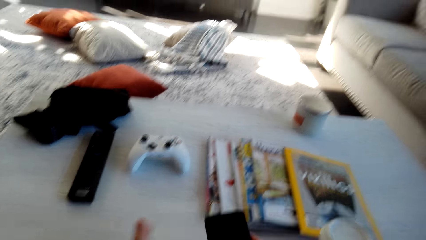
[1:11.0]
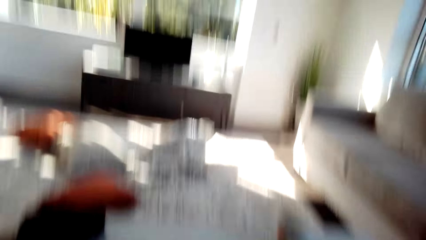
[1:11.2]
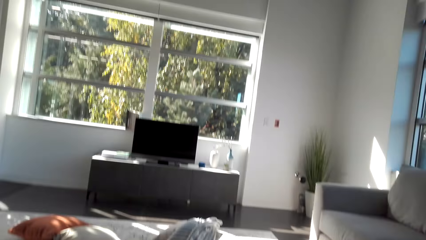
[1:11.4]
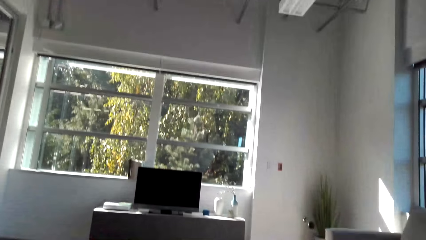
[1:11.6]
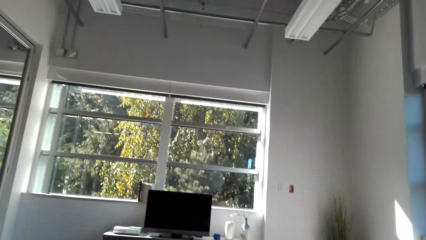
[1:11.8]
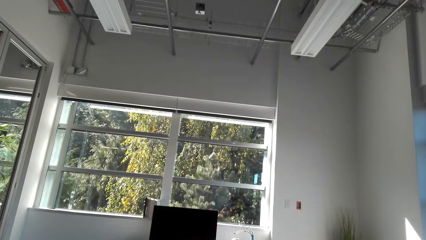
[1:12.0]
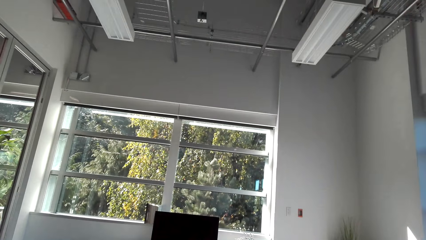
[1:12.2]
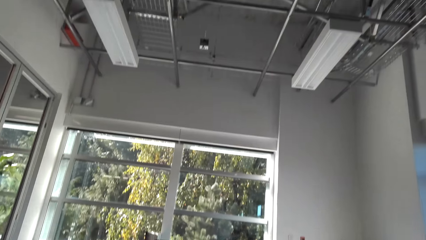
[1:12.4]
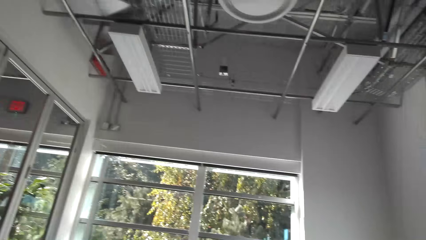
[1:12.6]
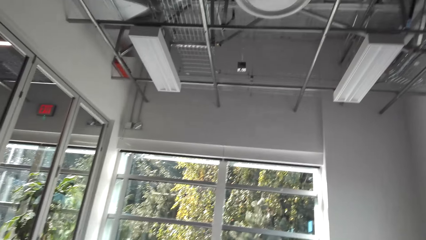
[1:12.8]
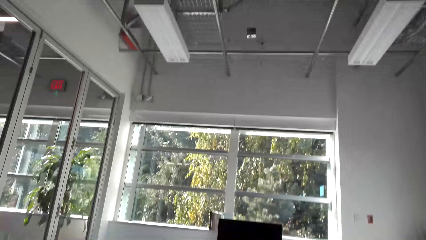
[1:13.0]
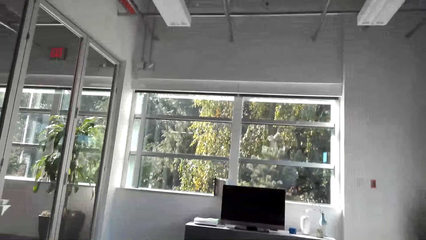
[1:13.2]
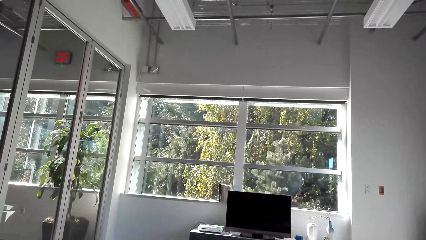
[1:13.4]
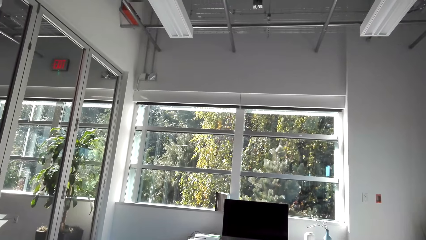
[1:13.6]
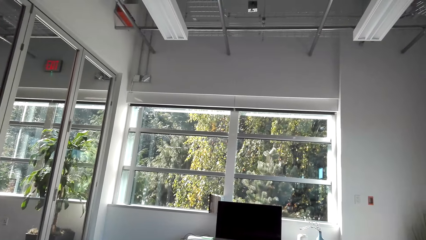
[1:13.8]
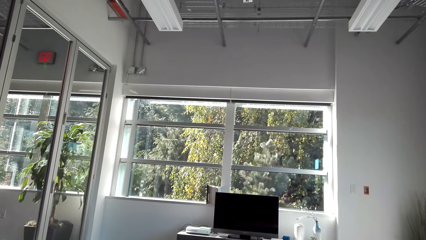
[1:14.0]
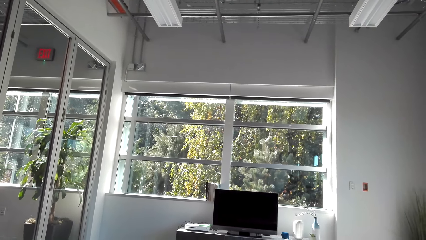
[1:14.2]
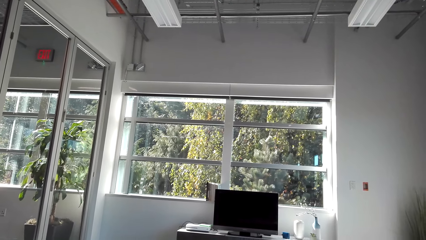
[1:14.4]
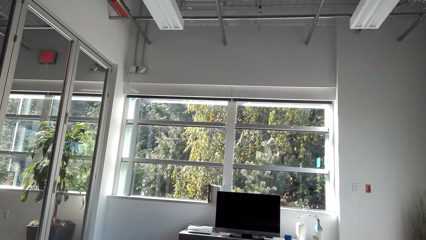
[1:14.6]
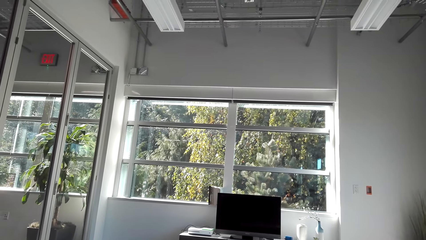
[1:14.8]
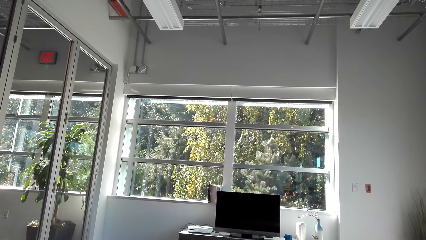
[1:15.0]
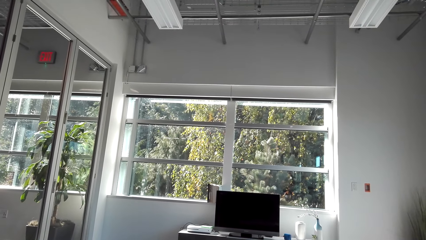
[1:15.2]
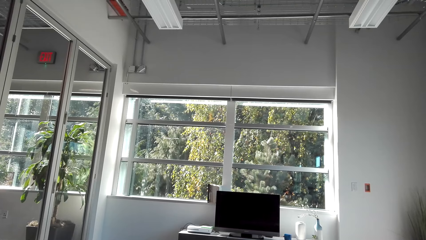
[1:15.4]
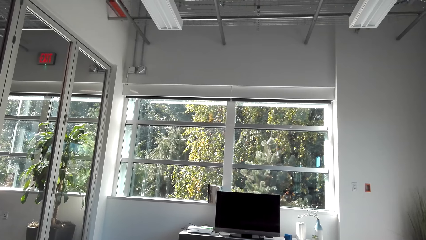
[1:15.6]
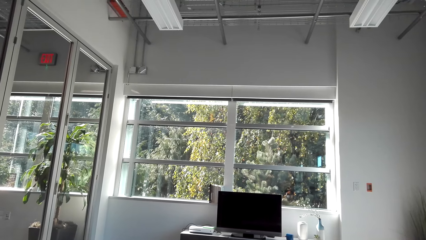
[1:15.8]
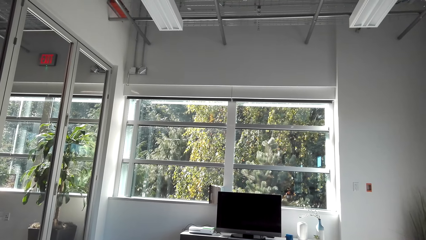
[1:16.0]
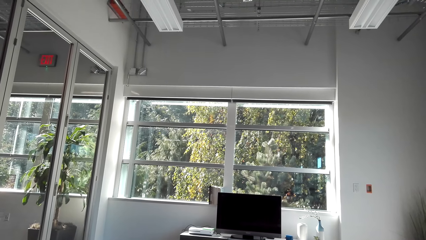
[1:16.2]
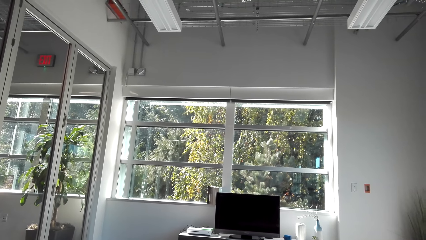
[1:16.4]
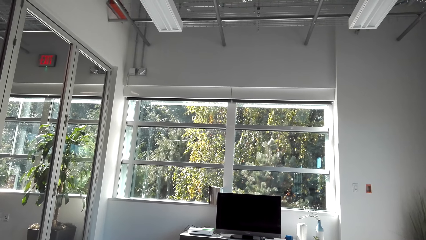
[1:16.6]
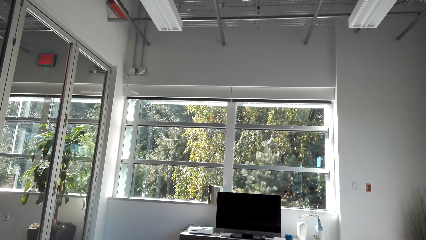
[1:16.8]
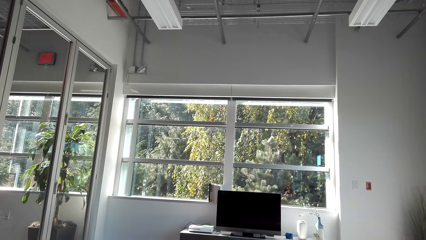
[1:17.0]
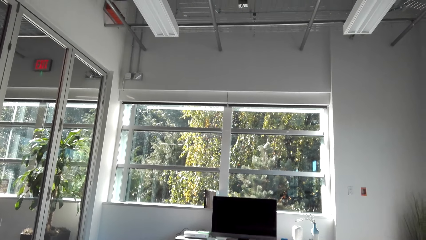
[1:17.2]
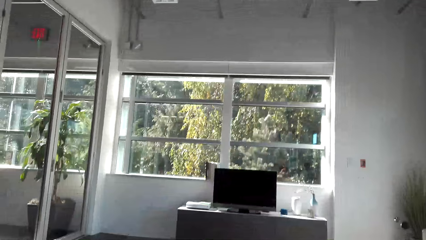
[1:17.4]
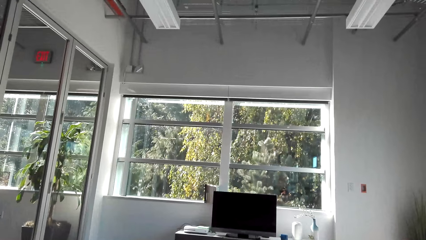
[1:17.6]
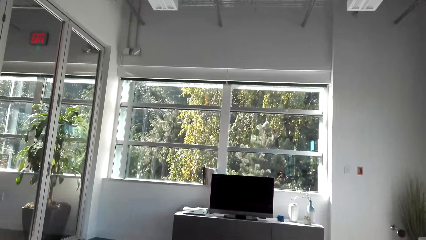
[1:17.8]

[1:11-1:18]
The camera wearer looks around the house.

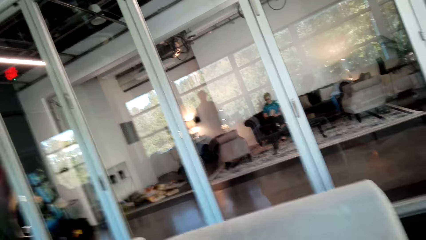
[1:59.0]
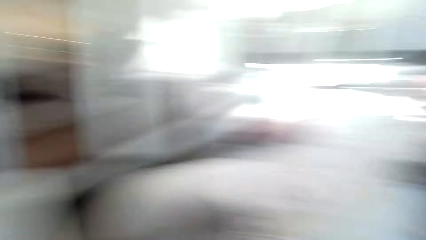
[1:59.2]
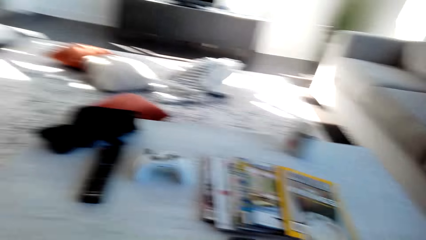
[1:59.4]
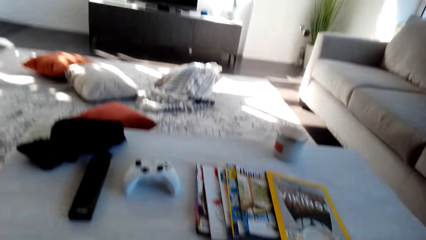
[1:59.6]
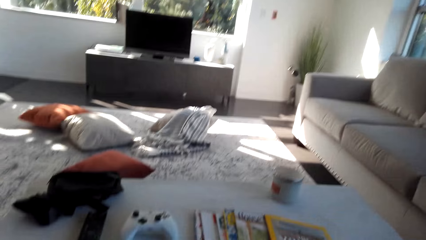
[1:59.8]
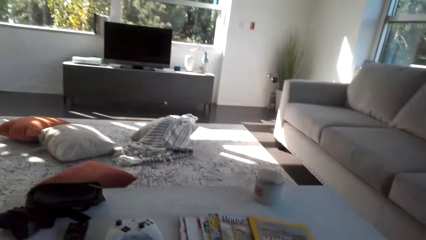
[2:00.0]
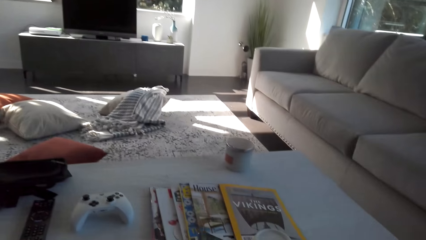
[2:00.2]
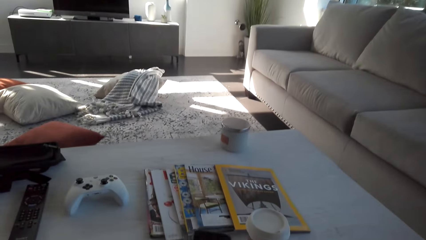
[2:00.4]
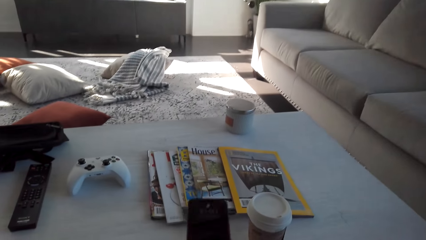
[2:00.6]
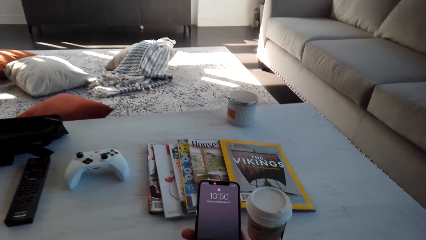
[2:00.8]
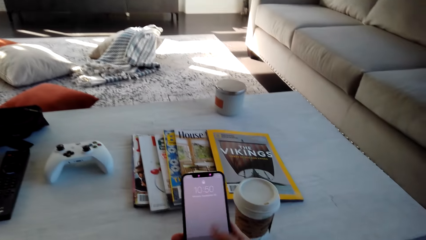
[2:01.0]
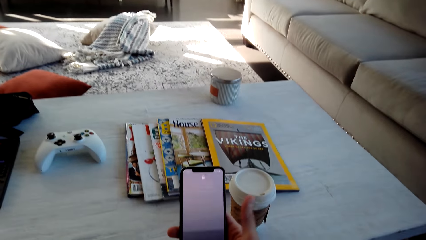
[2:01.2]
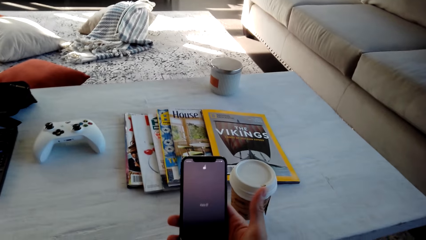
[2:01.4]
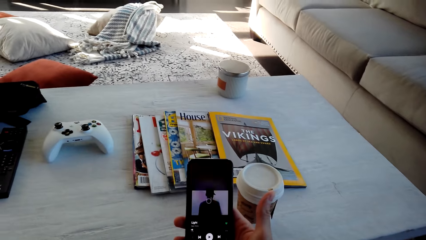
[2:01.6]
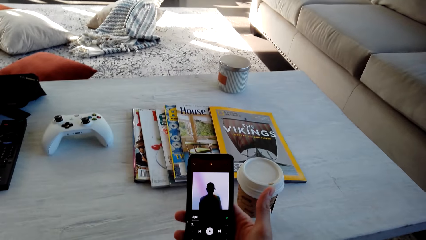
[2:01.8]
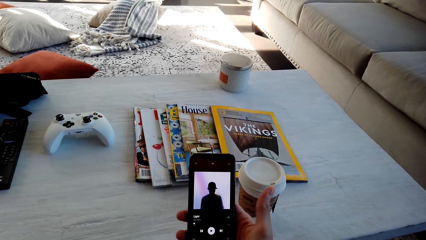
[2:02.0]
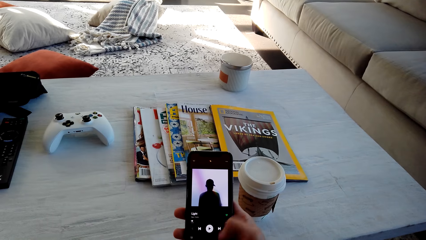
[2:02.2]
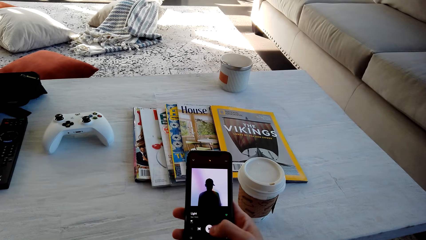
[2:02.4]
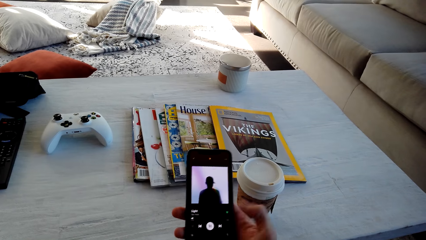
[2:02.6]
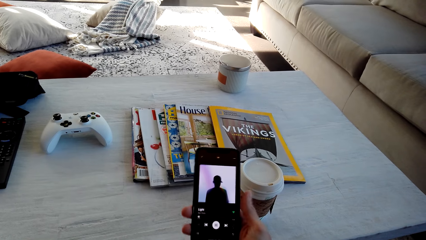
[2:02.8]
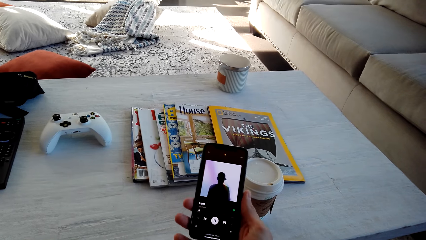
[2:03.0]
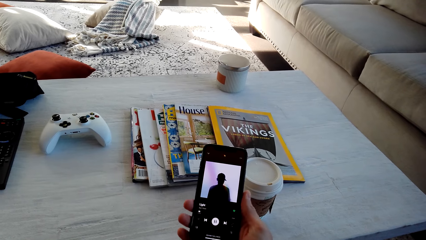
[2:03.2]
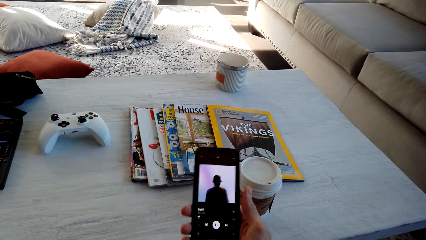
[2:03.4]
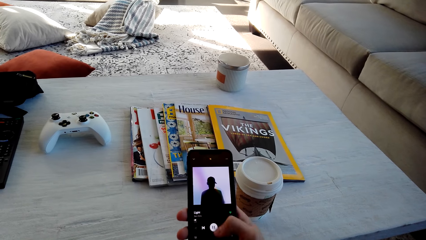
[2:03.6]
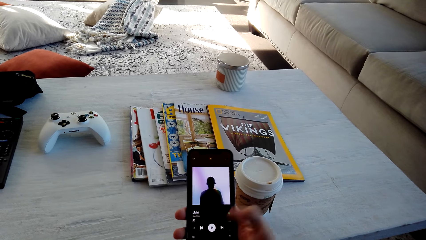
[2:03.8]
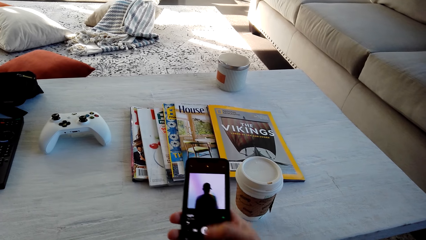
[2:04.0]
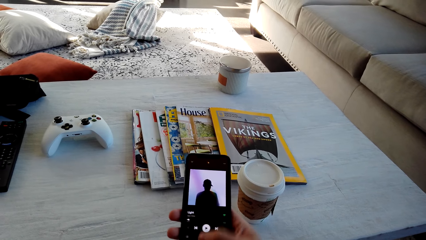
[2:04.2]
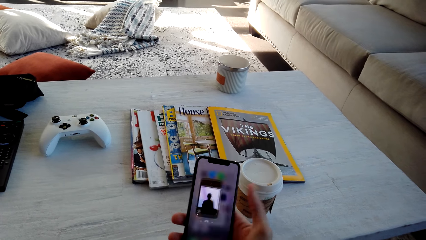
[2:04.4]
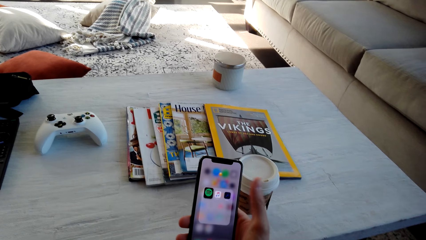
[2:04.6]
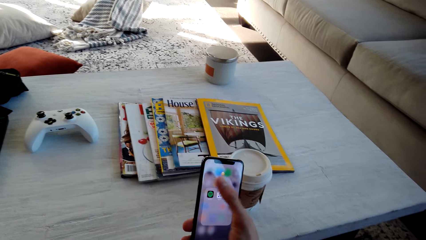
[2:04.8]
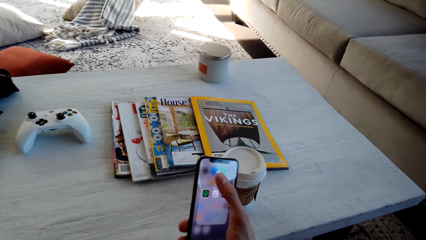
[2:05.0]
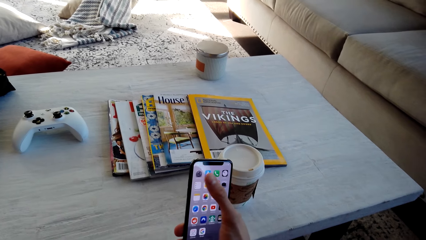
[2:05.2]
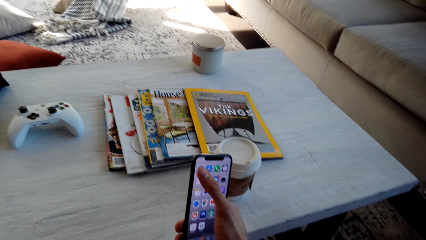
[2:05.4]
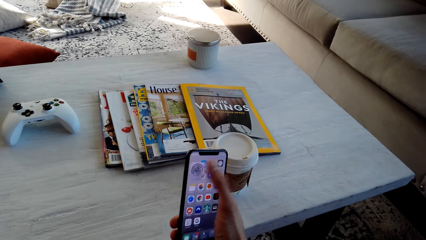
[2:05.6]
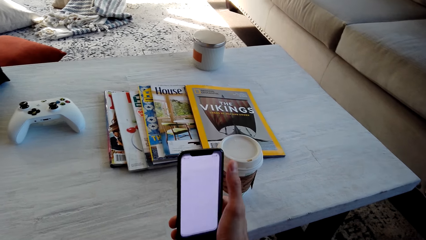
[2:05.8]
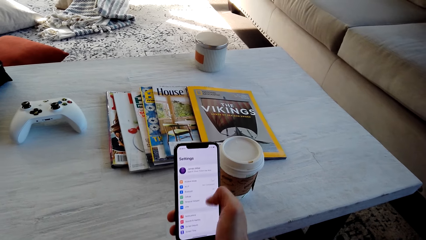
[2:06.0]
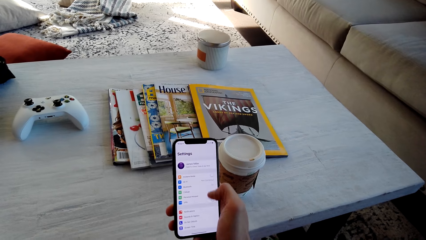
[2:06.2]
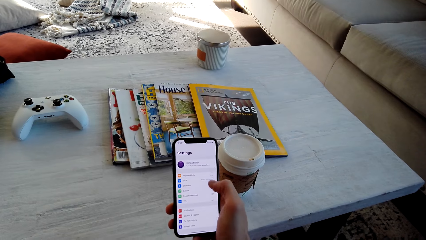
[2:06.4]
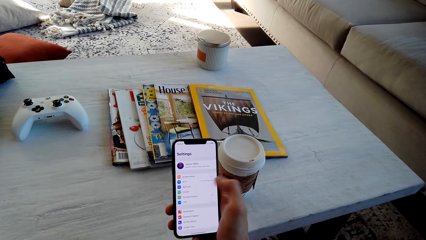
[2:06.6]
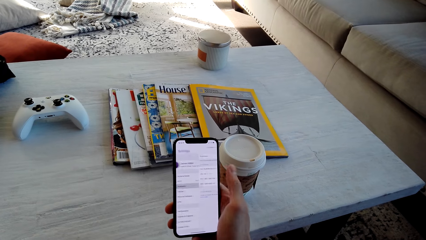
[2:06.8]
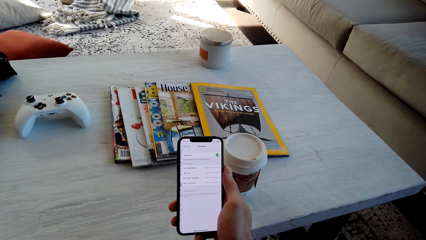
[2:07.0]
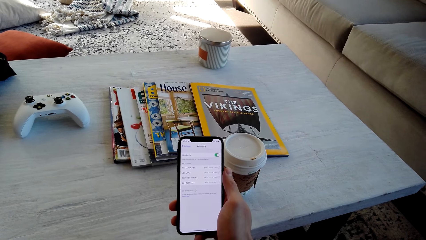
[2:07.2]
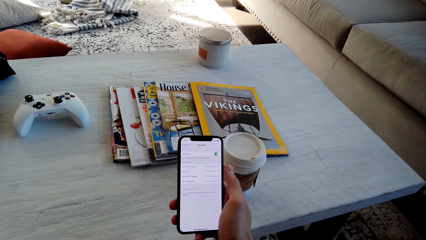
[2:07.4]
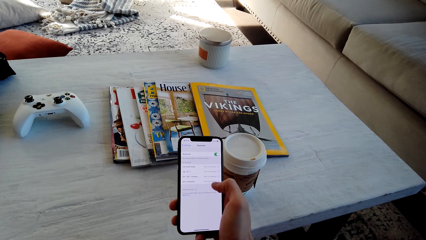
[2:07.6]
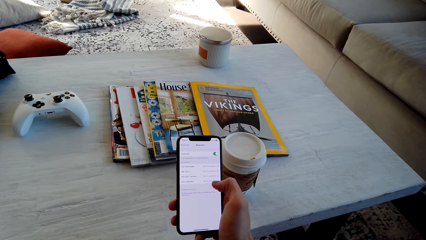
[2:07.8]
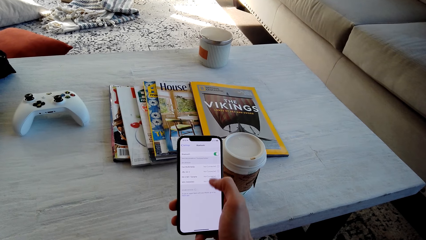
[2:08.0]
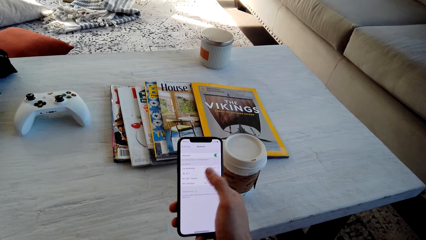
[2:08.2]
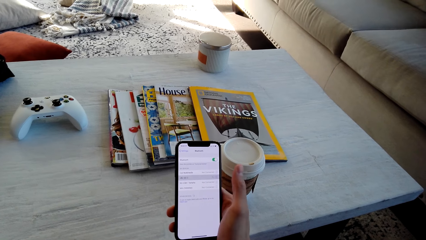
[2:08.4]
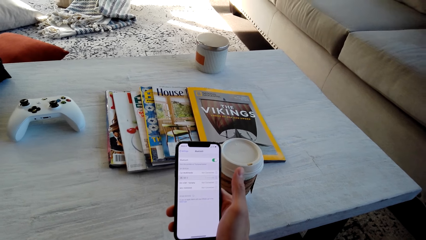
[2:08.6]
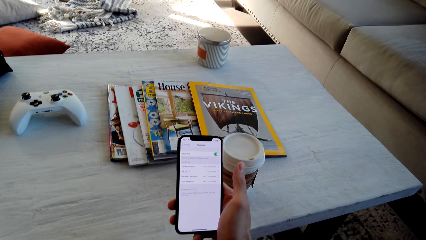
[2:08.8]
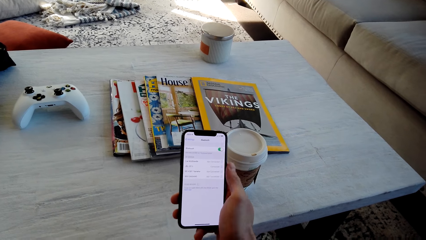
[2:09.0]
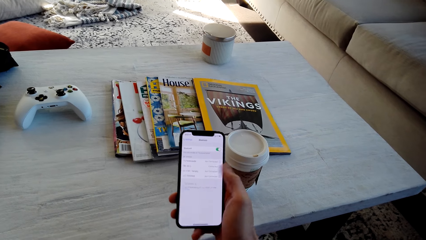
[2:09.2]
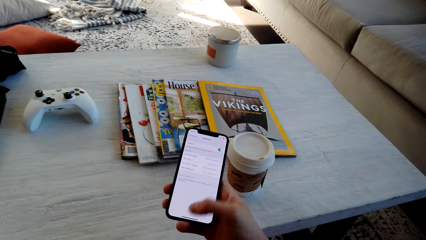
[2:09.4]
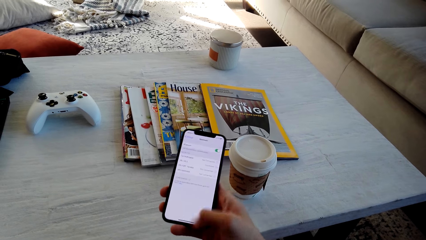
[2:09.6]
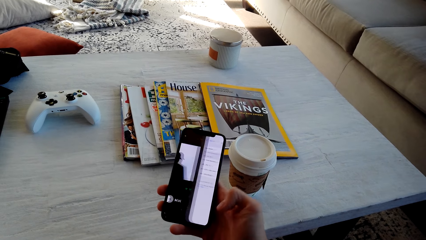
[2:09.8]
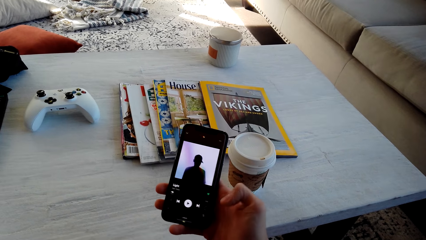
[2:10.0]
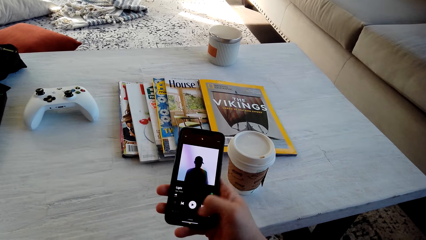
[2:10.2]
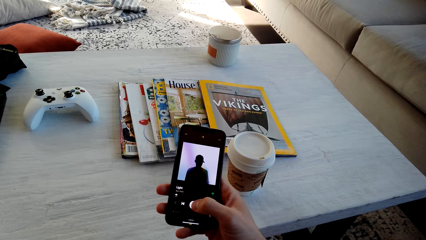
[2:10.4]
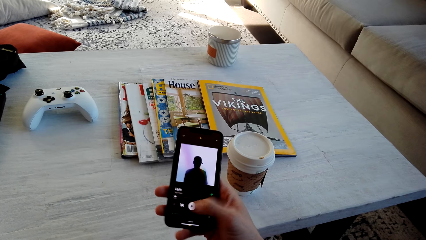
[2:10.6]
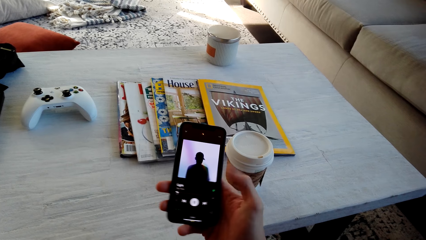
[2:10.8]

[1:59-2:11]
The camera wearer operates a phone.
